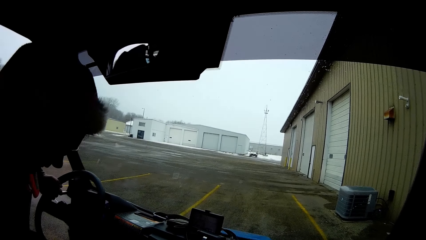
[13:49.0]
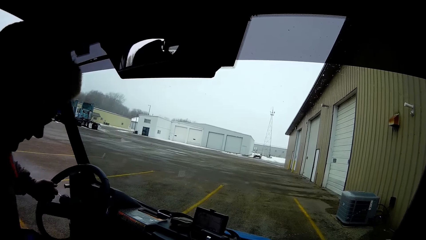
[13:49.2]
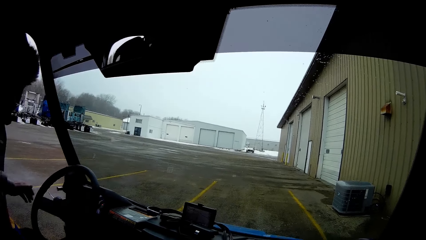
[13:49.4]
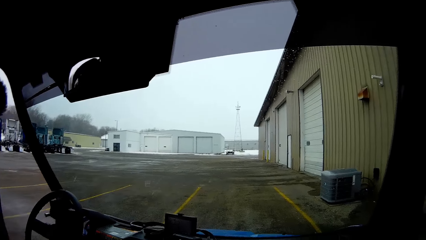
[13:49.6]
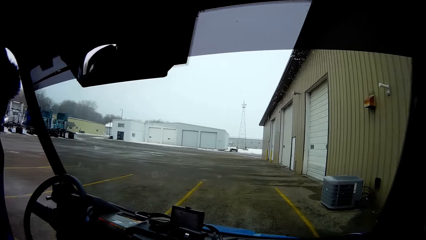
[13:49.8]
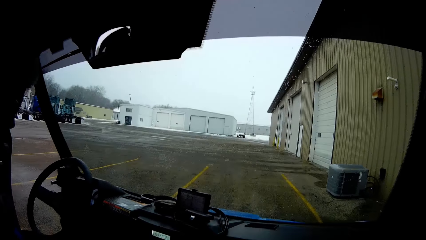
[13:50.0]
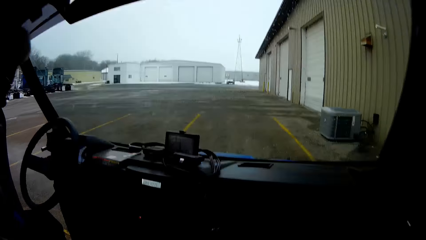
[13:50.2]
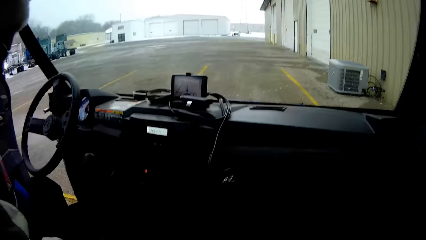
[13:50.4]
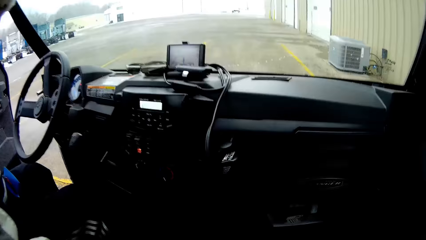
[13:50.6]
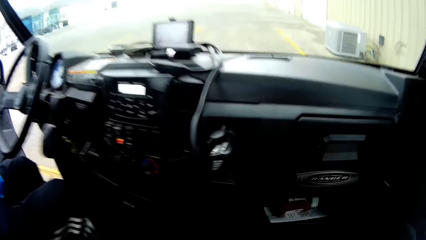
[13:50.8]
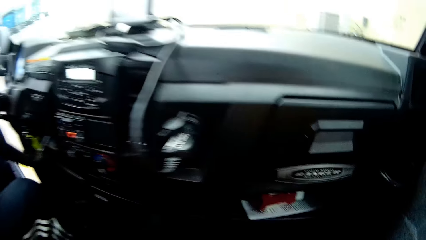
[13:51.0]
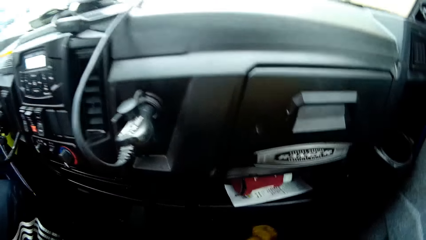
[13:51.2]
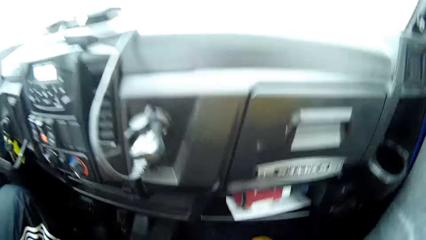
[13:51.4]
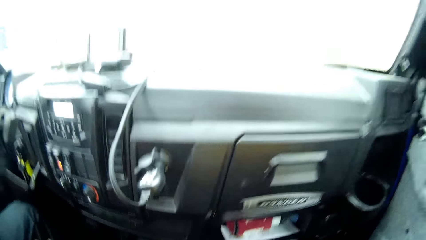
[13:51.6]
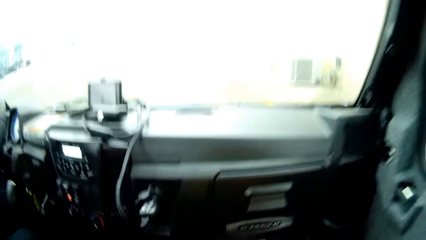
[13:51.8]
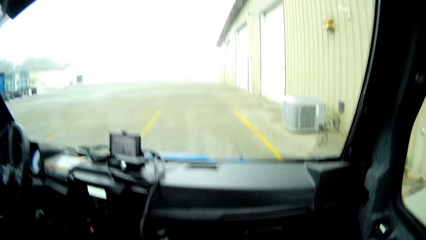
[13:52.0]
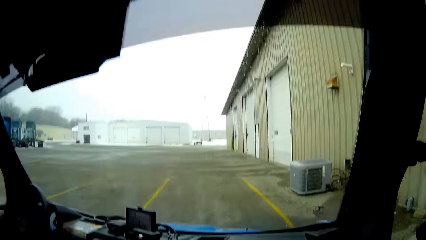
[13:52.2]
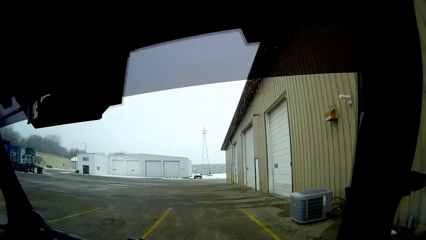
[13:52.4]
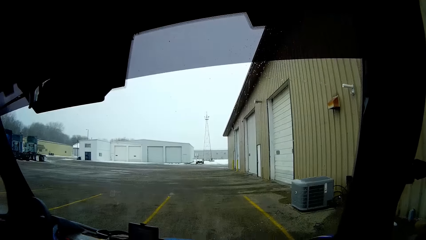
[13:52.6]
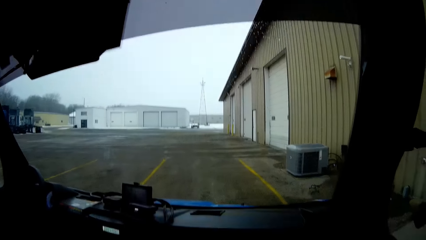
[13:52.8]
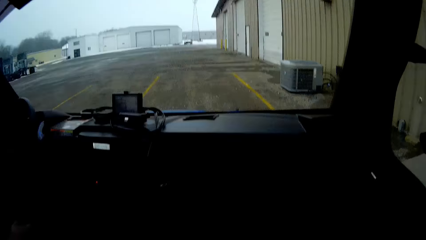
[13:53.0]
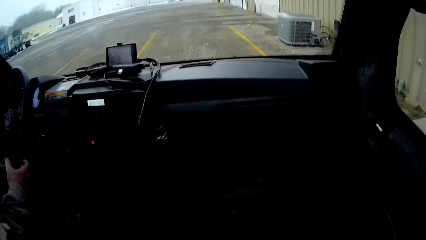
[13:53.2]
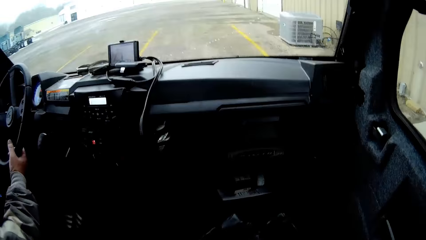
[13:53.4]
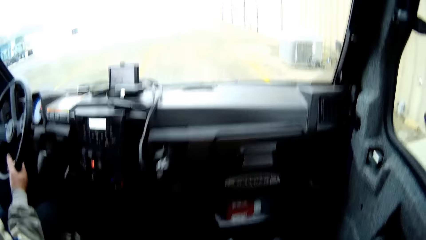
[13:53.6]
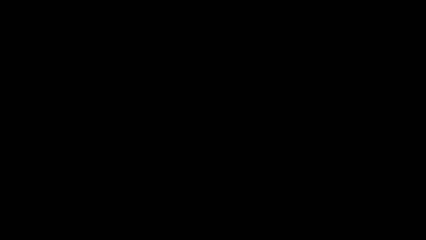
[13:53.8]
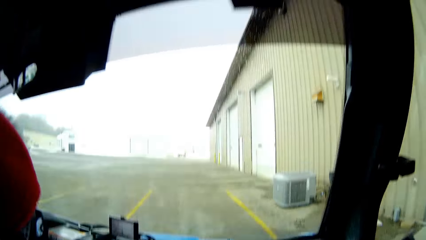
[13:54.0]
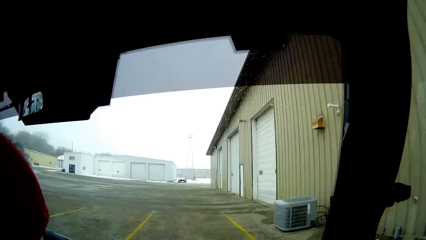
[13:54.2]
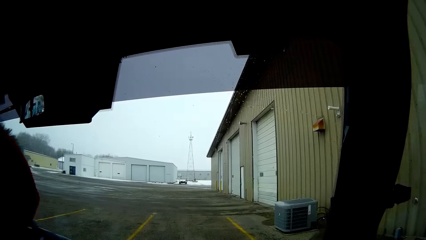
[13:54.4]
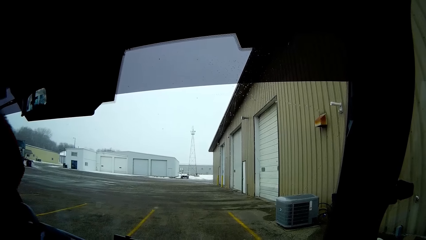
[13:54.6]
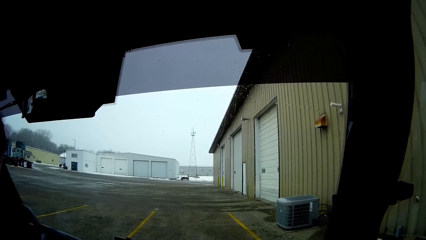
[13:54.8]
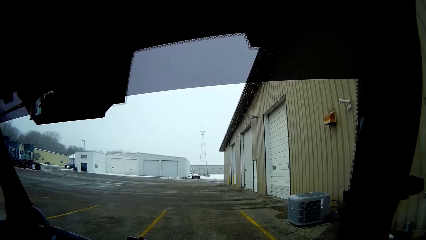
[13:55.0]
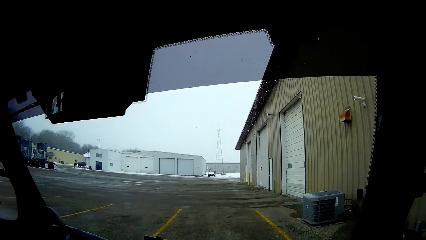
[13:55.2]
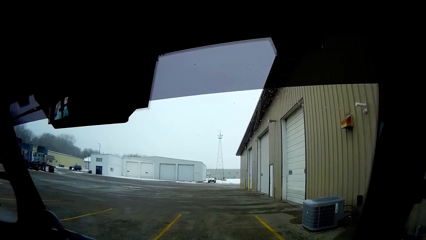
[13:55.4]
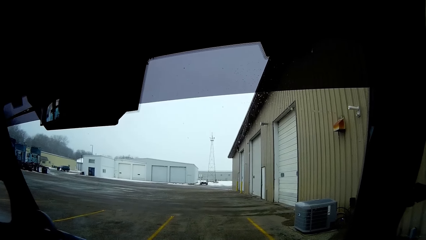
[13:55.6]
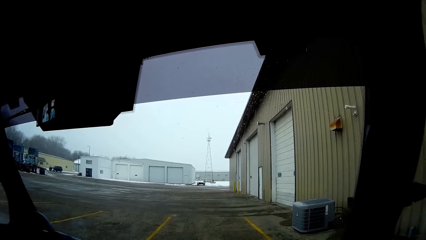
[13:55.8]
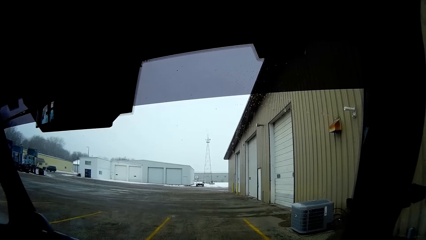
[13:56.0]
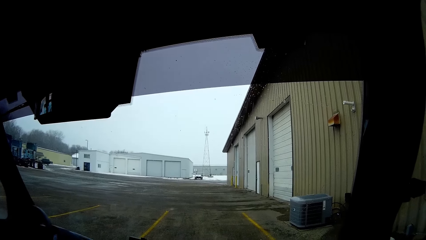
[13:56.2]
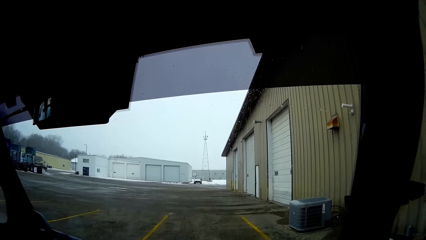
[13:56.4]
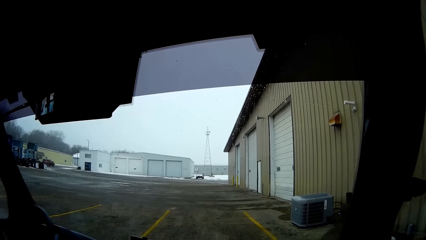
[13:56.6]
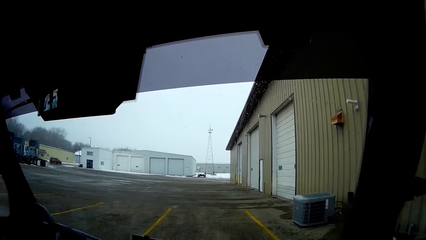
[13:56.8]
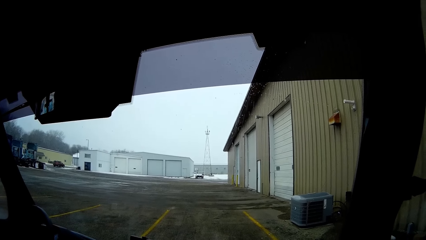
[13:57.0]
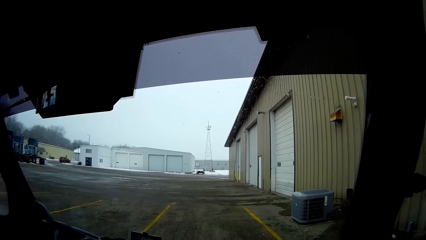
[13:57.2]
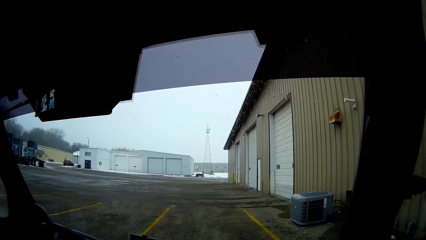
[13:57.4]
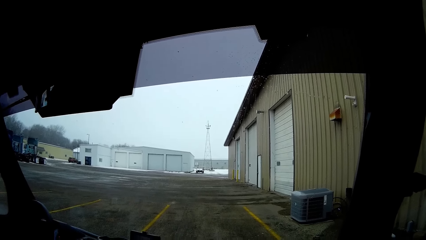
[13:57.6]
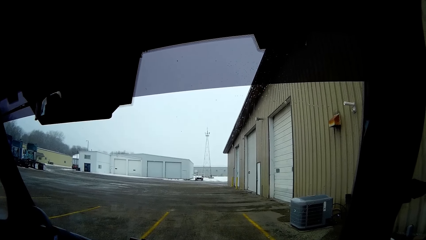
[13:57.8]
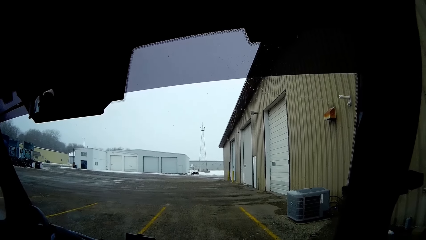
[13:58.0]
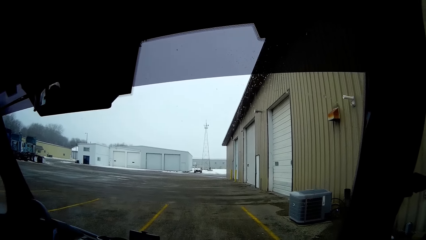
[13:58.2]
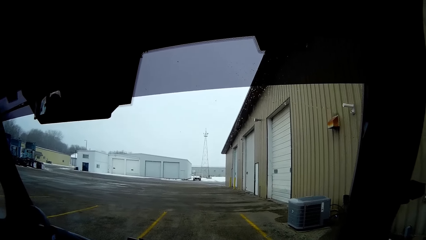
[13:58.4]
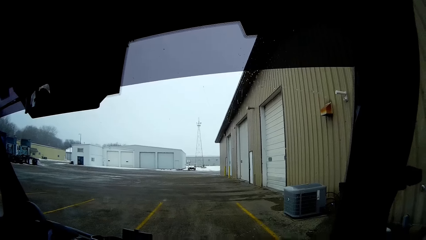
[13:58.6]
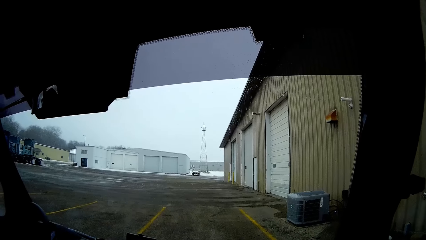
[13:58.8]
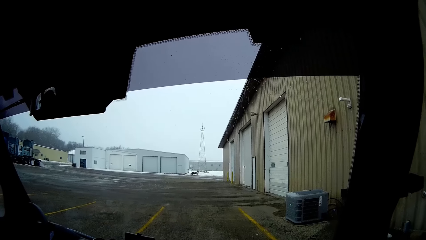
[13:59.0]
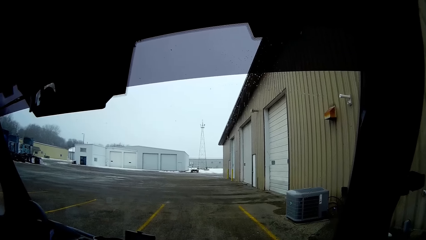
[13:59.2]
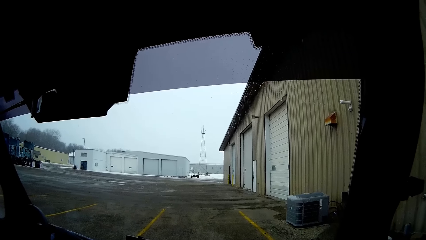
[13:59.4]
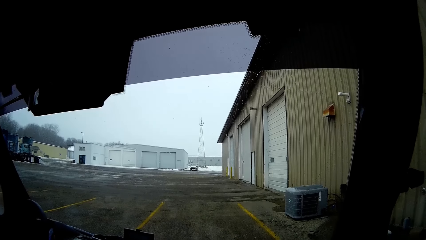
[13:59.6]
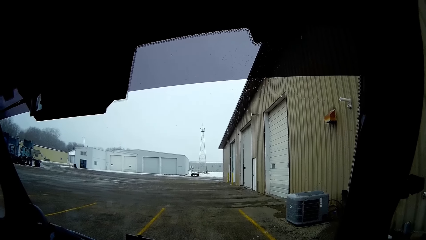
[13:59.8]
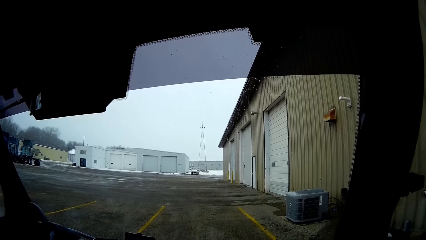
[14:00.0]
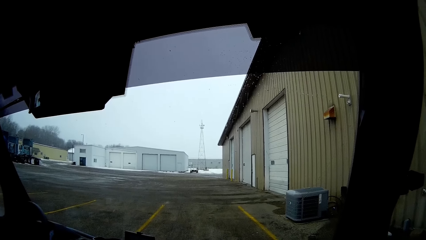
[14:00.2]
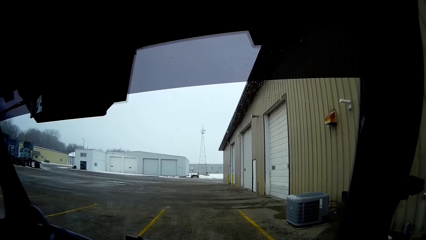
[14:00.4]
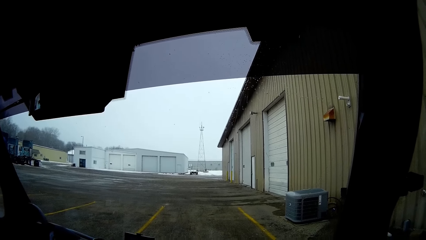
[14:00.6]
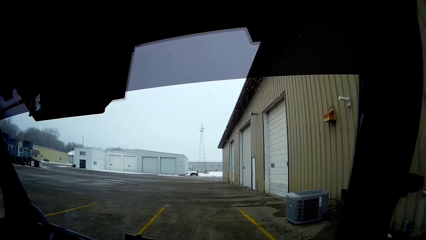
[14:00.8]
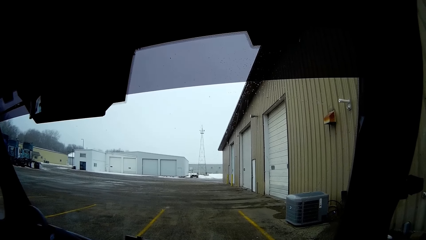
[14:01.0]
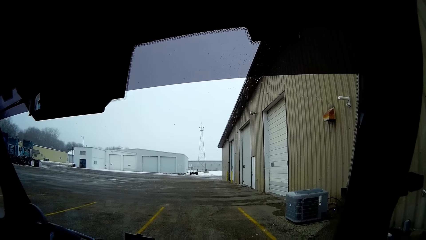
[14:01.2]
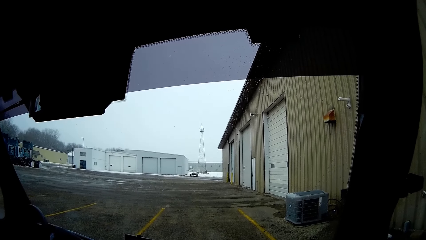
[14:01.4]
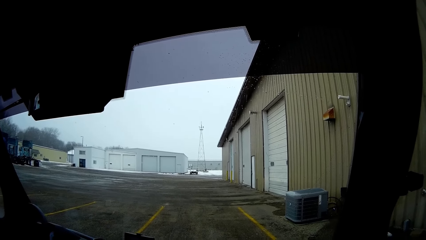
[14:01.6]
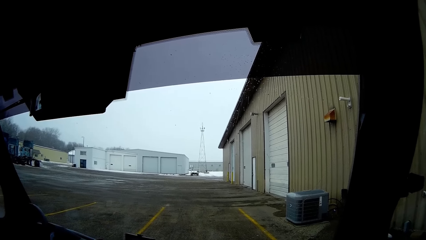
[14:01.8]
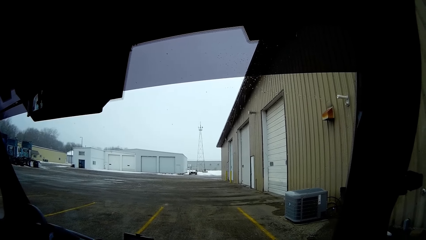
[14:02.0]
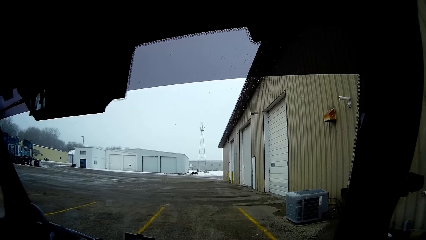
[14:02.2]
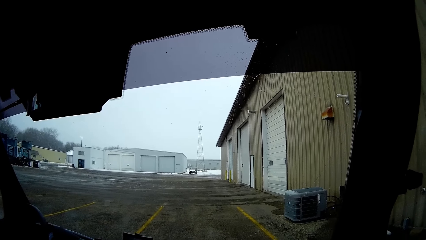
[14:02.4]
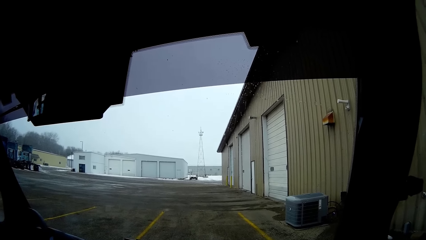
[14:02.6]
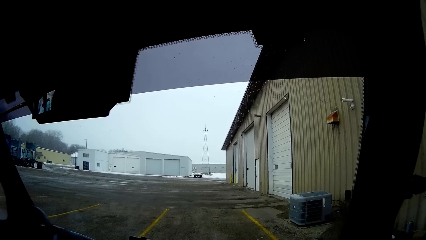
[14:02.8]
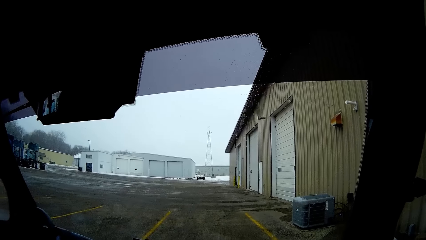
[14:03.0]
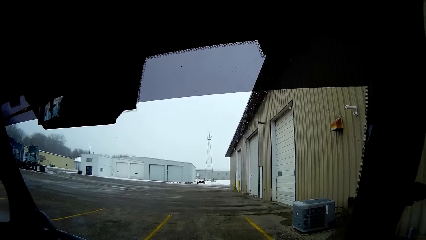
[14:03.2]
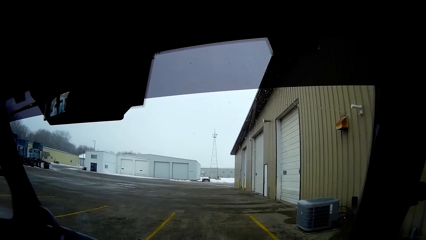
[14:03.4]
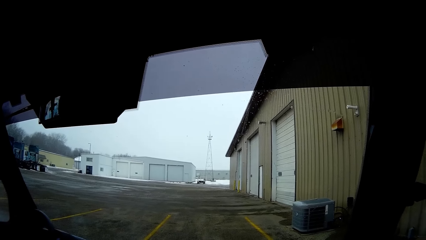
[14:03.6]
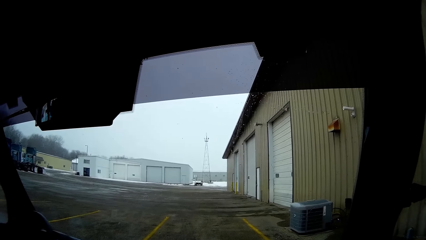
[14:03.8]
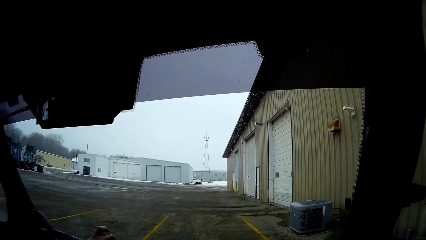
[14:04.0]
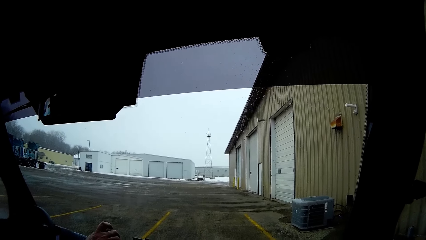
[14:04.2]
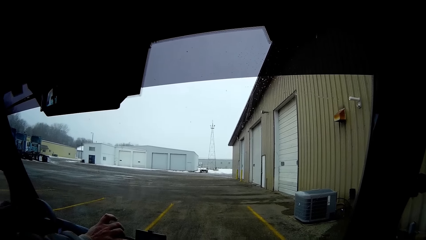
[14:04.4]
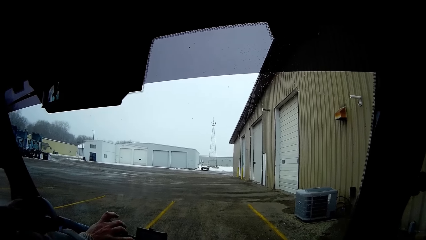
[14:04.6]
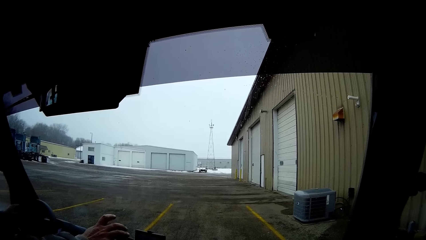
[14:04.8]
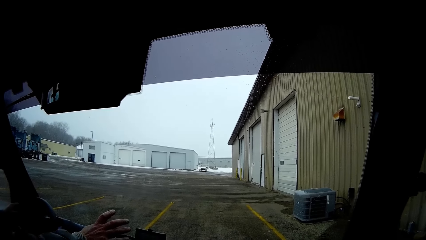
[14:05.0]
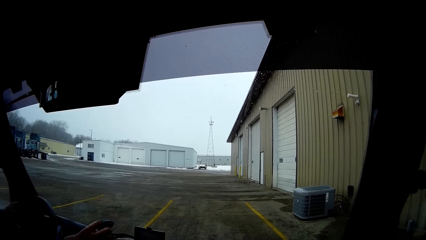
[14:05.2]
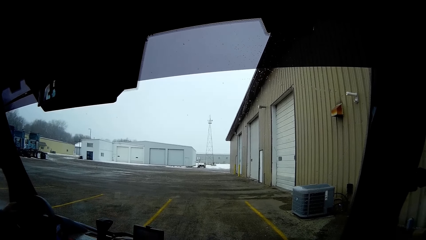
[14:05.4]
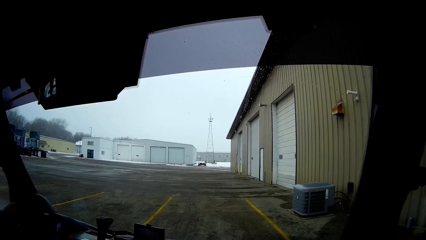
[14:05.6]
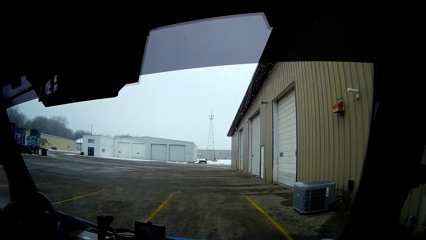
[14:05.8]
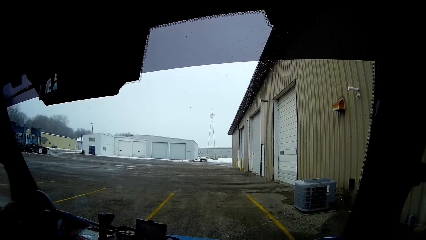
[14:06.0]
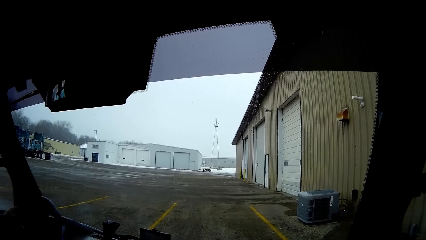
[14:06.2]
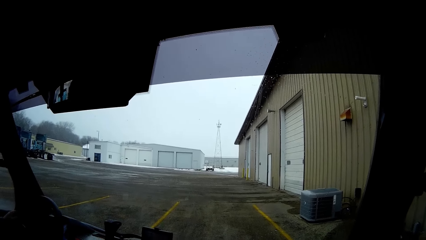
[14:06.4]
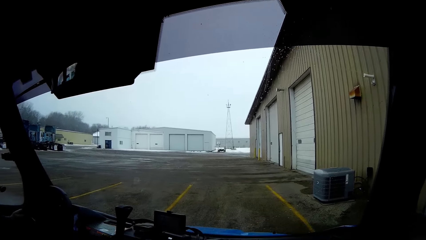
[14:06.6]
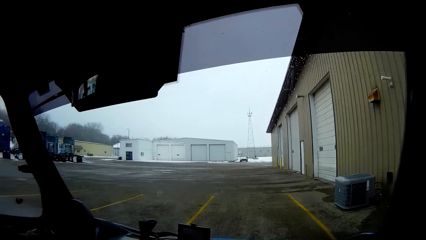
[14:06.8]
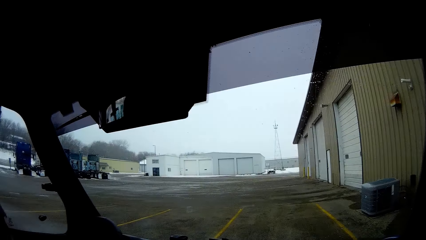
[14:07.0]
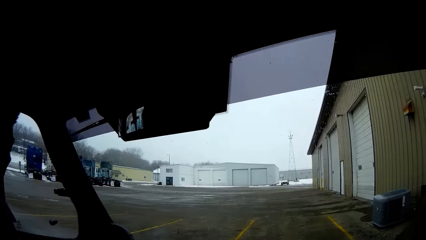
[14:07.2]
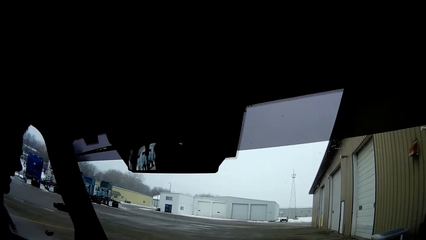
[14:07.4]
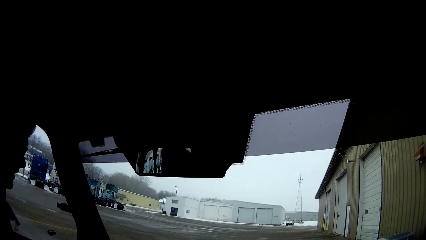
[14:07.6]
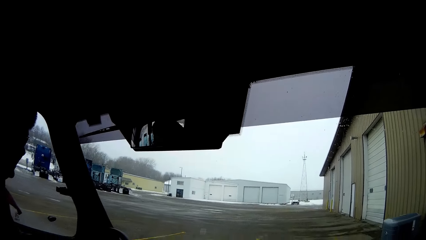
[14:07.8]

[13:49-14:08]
A man gets in the car. The man holds the steering wheel of the bus with his left hand. The man sits behind the steering wheel of the bus. The man closes the door of the bus with his left hand. The man holds the steering wheel of the bus with his right hand. The man puts on the gear.
